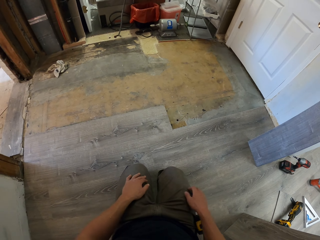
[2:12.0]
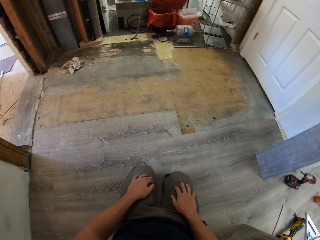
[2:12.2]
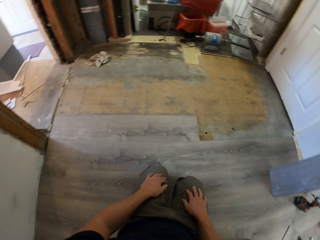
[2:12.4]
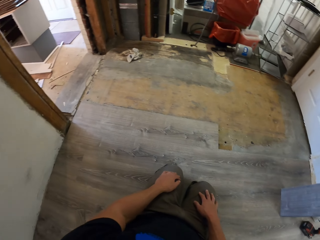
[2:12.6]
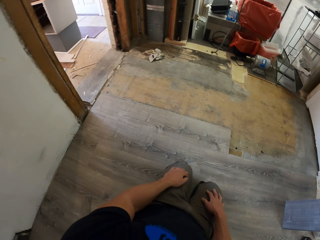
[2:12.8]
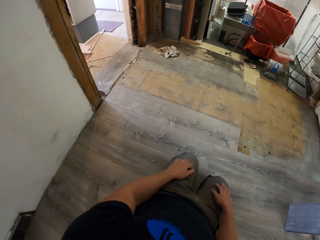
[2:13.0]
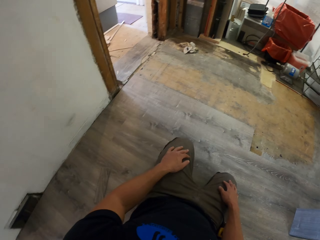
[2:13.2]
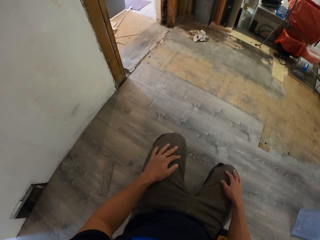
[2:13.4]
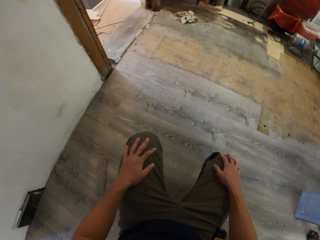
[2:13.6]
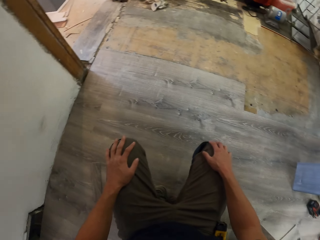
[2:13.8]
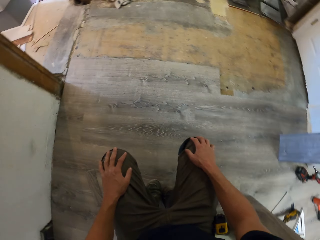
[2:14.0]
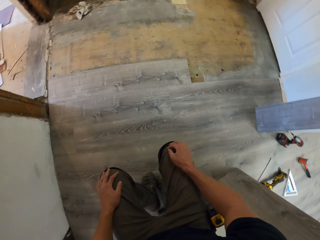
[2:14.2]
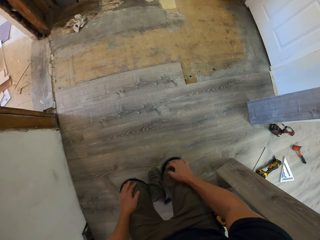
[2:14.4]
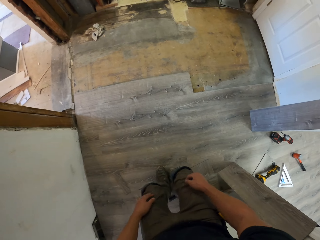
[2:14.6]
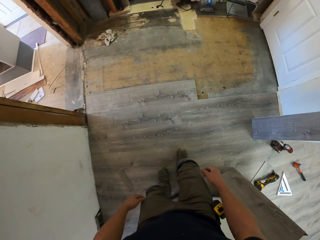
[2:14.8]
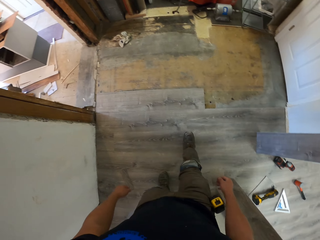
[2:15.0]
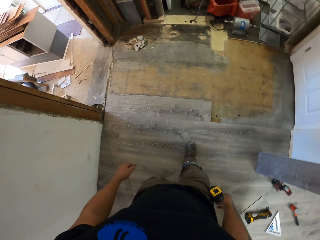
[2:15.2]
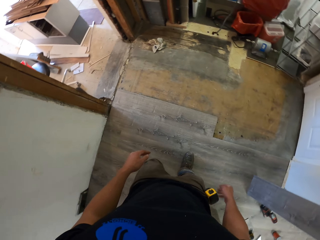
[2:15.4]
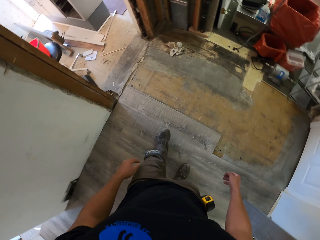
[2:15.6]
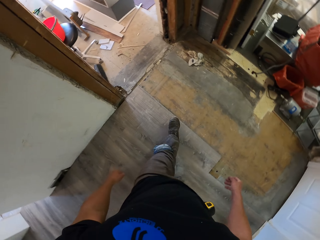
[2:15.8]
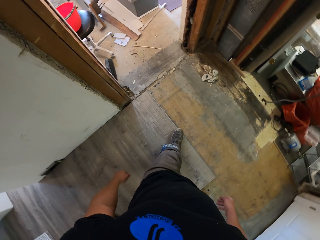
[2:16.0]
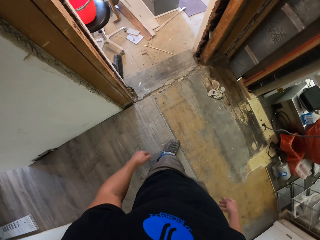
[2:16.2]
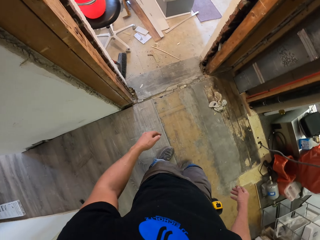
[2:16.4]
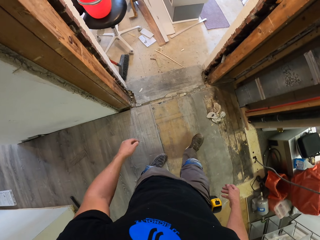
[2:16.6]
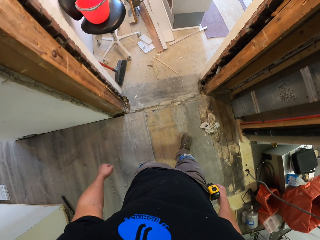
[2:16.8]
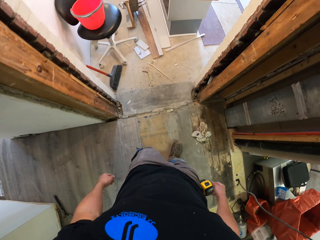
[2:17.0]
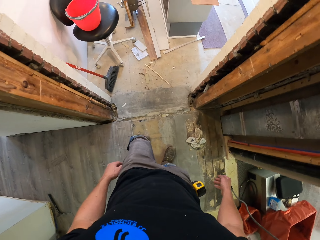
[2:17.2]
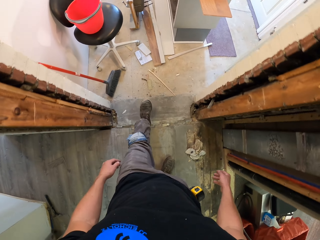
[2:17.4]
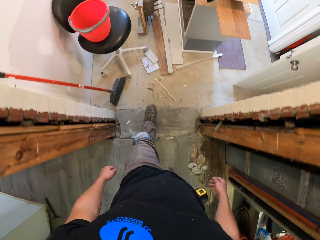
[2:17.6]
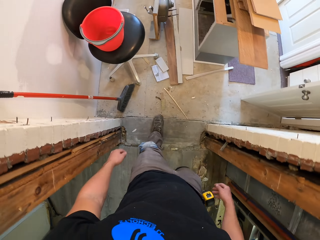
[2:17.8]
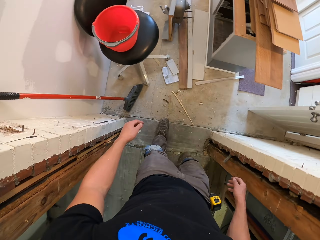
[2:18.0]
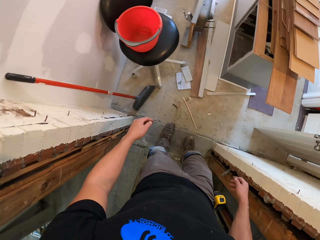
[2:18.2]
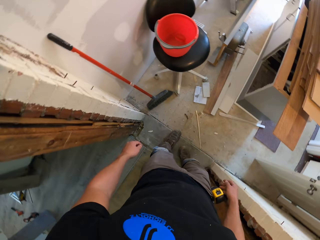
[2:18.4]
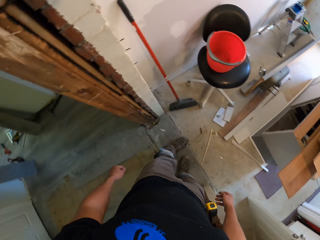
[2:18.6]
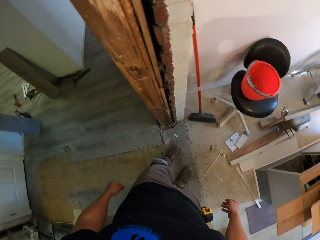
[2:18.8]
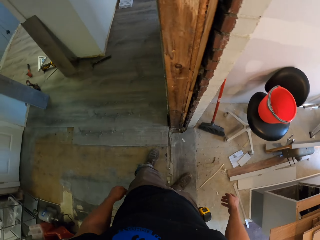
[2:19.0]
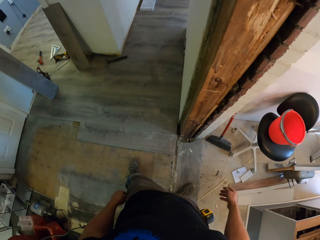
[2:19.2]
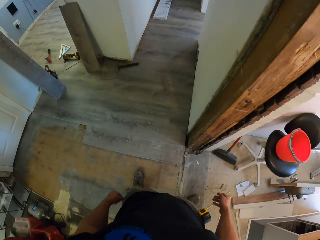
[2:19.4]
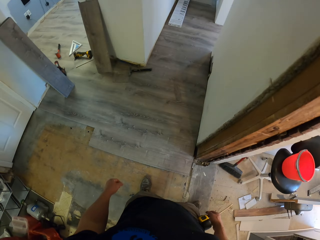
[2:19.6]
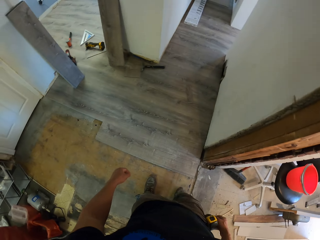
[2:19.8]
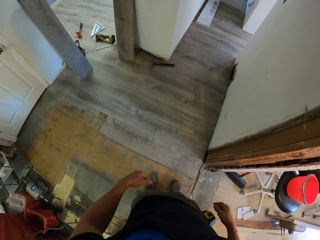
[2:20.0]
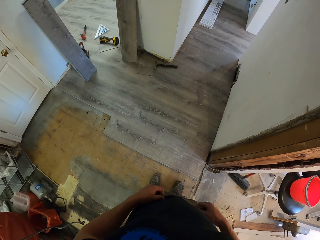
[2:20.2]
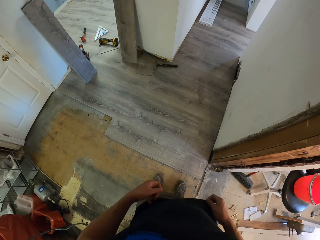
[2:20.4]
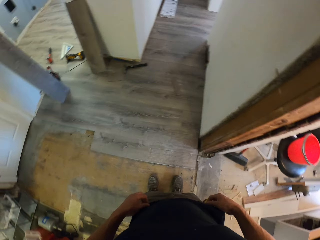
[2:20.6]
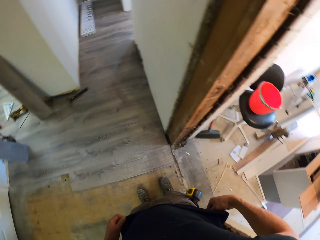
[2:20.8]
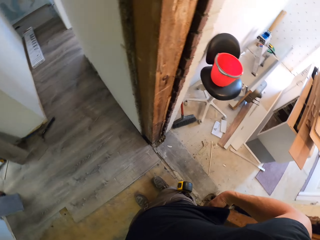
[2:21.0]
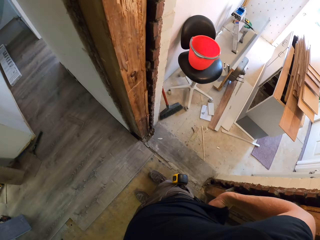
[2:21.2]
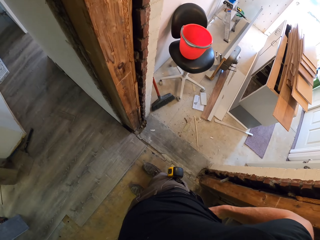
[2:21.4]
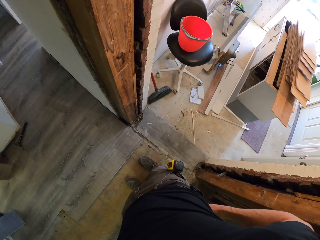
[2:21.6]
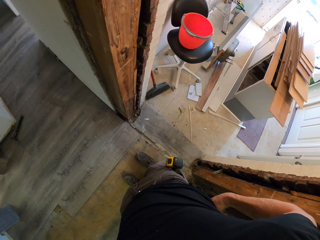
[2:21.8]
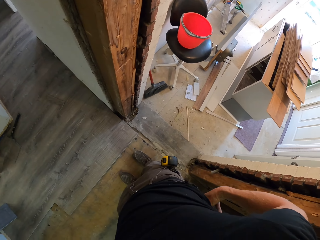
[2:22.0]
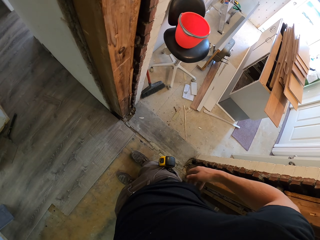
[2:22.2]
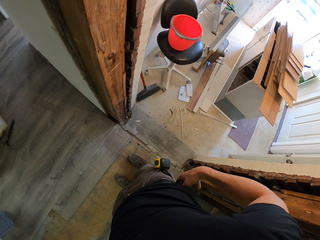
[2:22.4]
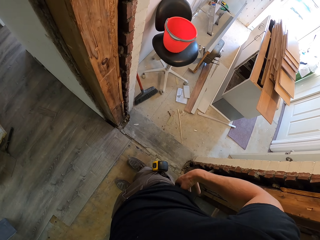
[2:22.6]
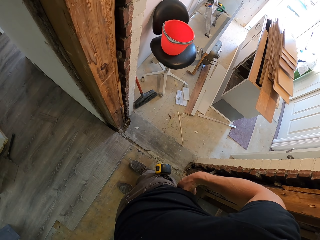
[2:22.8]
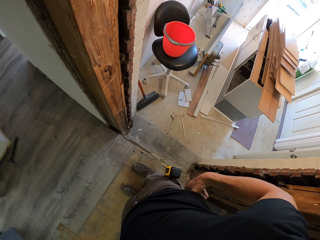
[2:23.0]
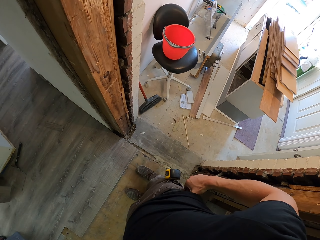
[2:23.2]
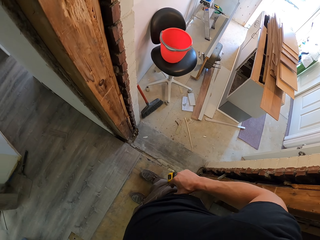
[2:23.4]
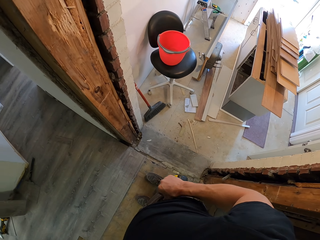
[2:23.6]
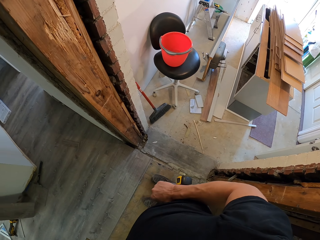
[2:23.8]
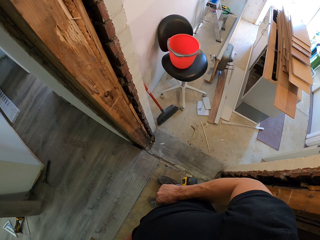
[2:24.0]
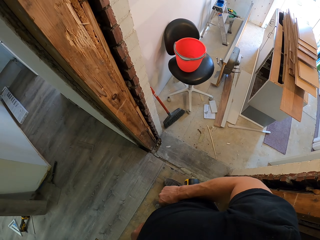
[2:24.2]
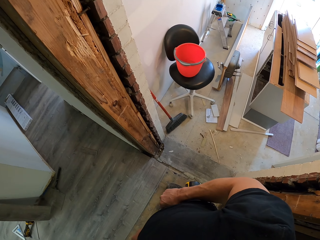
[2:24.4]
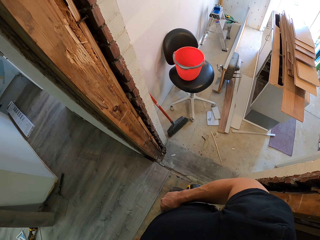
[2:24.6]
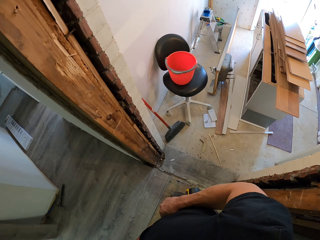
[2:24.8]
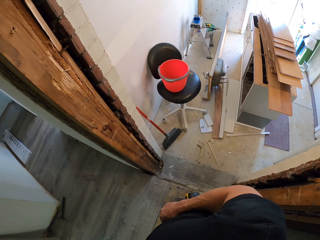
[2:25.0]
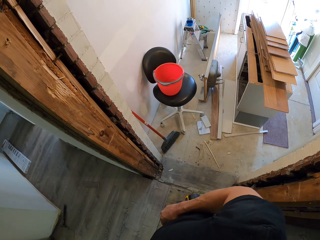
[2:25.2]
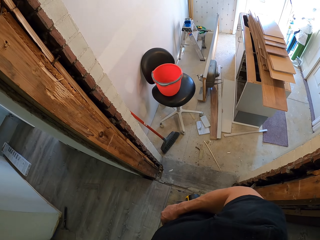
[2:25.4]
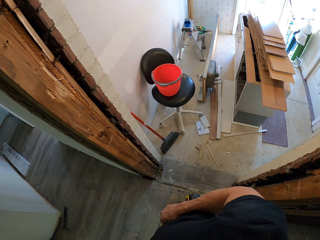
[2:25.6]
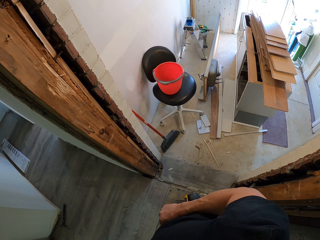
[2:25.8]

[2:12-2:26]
The camera wearer stands up. He walks in the house. He holds his t-shirt. He looks around.

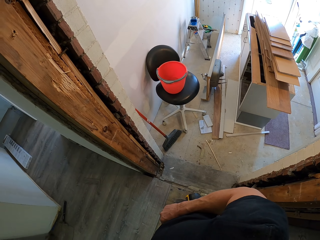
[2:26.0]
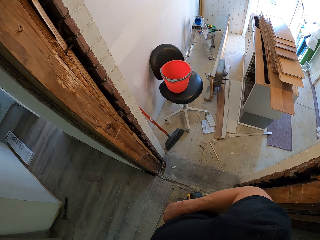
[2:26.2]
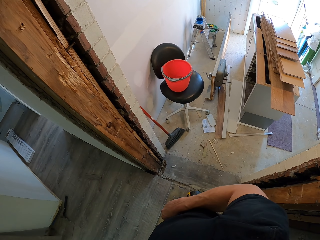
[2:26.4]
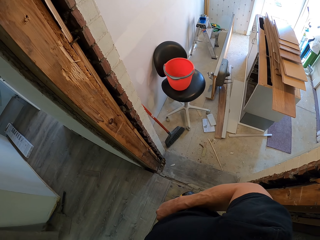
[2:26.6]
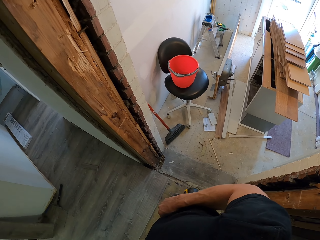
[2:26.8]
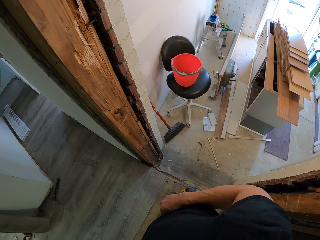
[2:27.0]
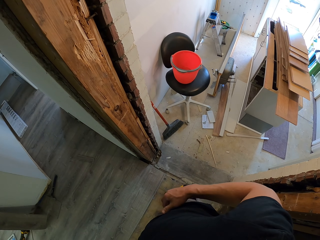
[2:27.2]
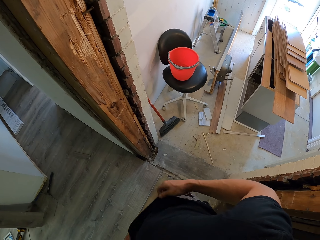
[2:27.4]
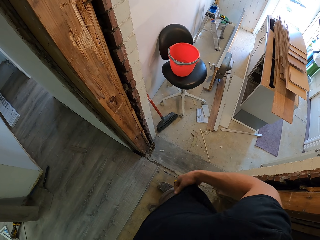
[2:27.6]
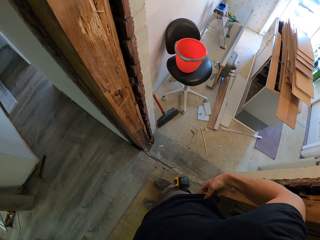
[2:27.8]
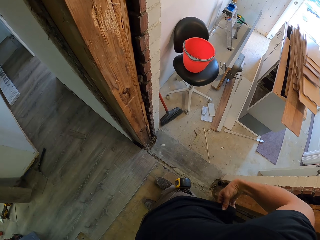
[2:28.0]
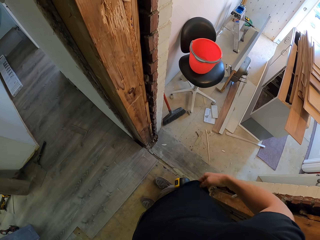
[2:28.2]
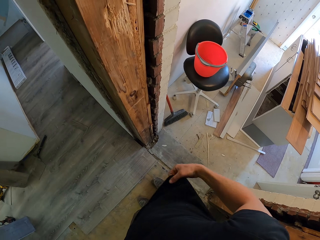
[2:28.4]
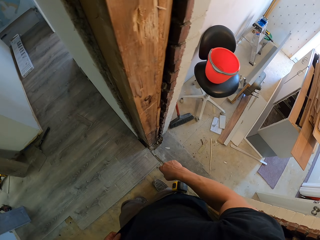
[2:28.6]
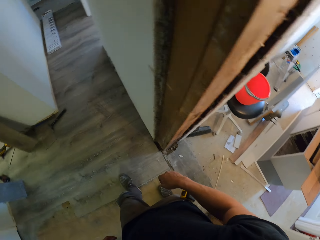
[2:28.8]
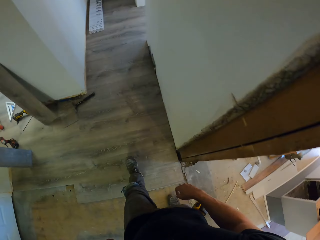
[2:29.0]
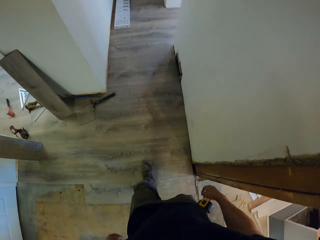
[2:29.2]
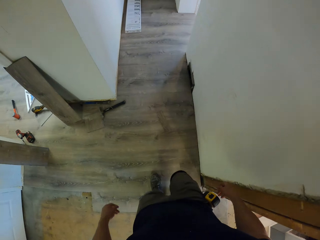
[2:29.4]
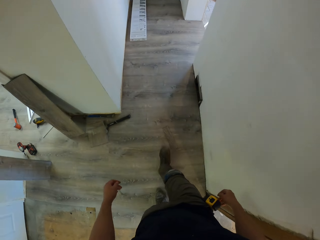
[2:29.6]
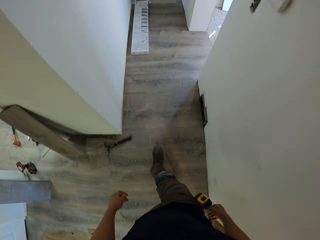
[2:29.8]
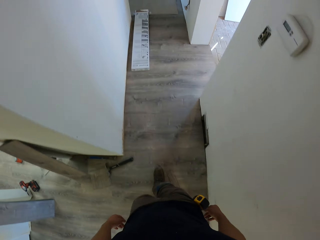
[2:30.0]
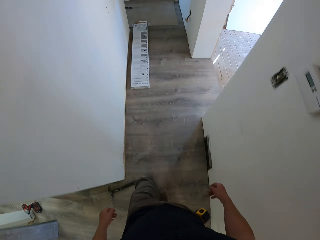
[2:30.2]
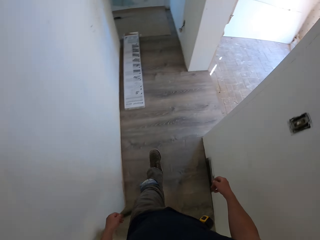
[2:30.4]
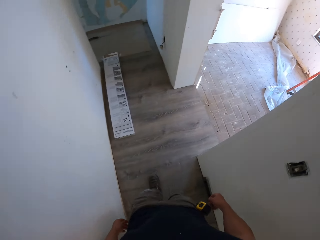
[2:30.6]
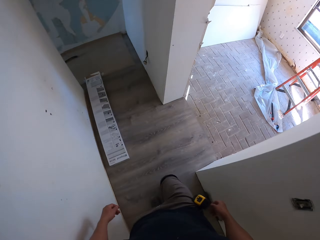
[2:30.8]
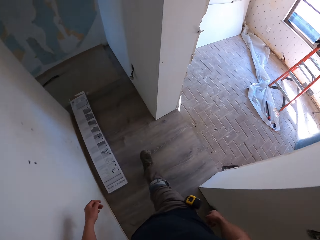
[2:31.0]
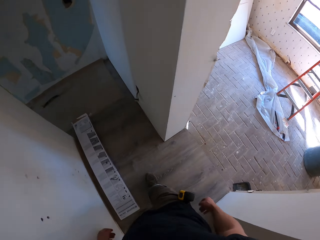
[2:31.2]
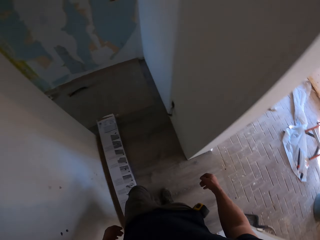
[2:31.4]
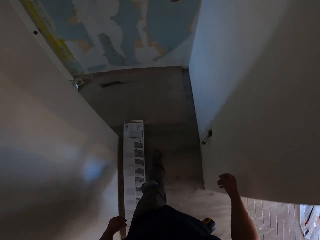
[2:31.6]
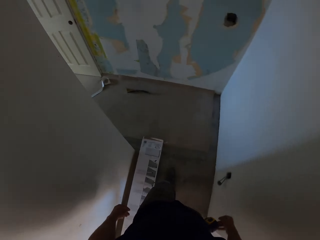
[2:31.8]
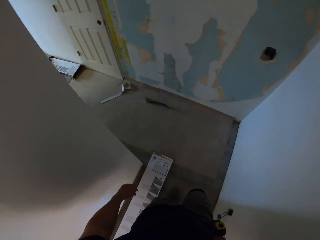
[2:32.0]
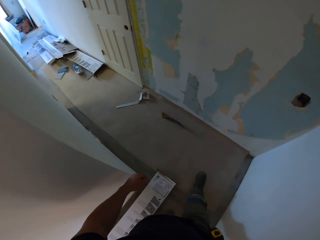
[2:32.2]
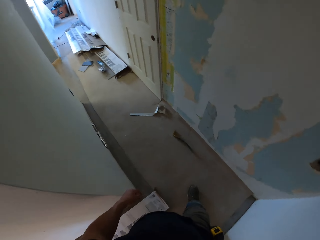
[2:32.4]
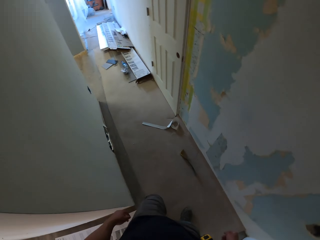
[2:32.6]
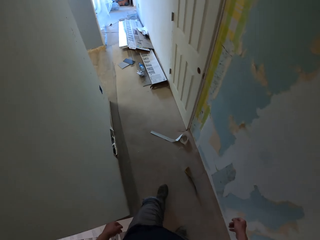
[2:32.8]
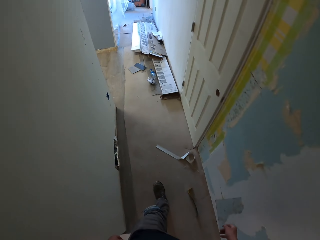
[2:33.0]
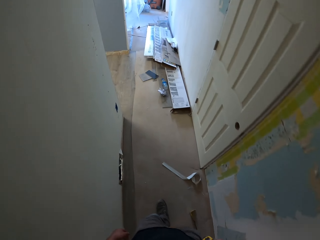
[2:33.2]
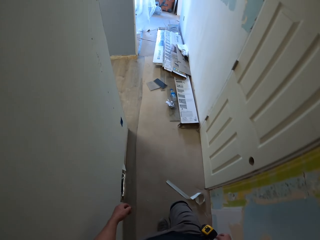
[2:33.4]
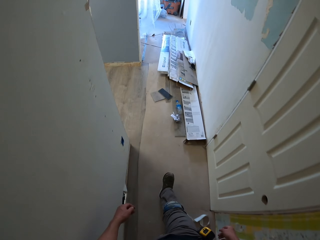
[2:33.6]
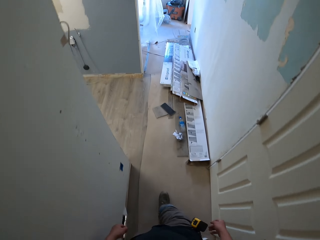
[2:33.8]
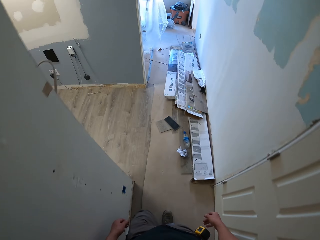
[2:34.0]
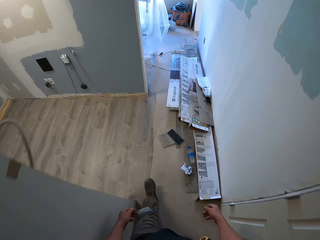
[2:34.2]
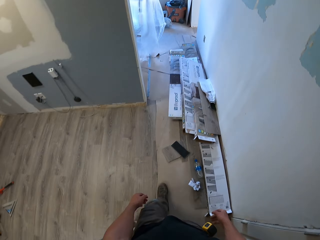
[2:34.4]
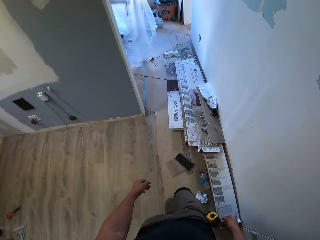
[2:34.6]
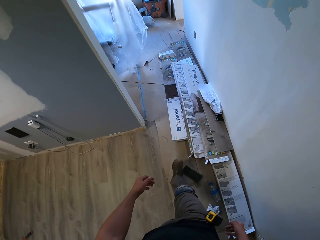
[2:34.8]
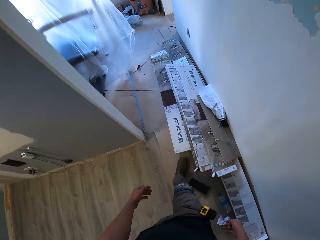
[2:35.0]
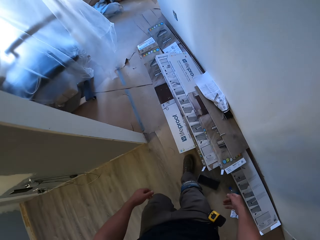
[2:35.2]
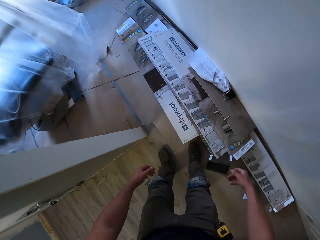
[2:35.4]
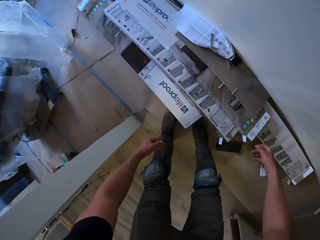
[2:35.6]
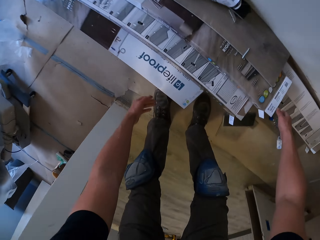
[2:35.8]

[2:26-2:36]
The camera wearer walks in the house.
